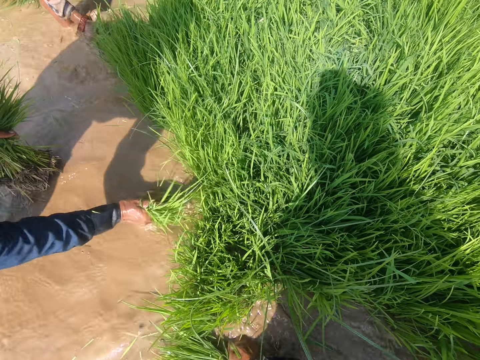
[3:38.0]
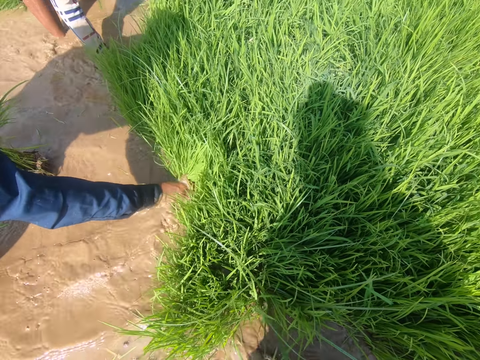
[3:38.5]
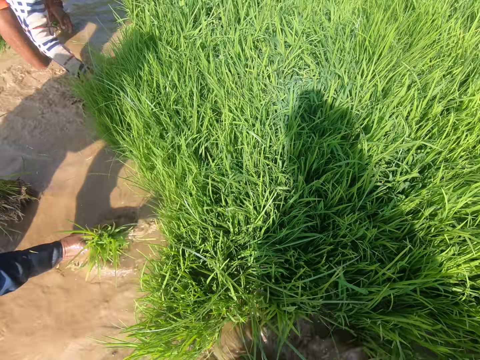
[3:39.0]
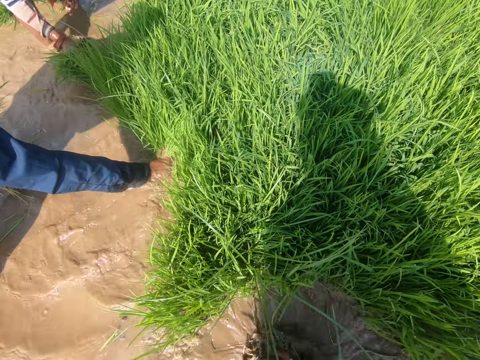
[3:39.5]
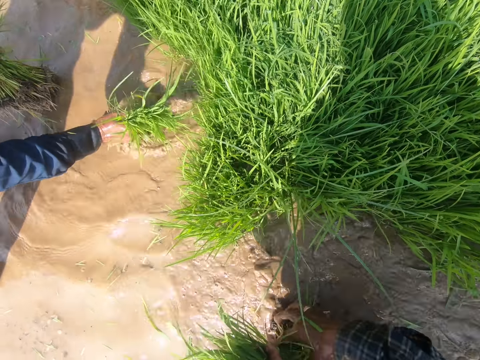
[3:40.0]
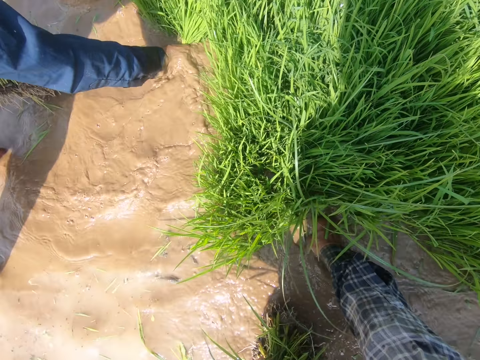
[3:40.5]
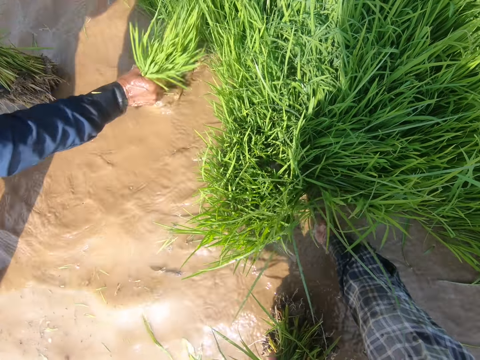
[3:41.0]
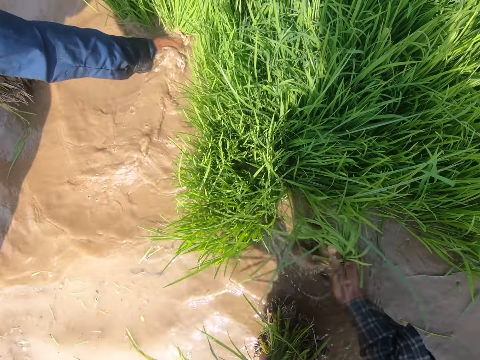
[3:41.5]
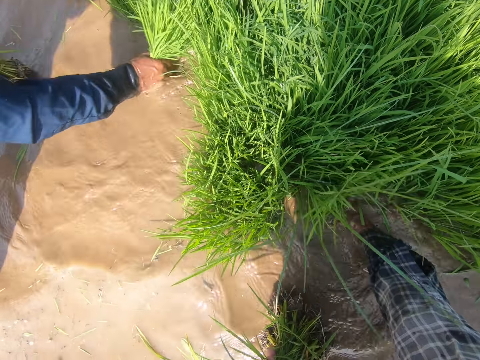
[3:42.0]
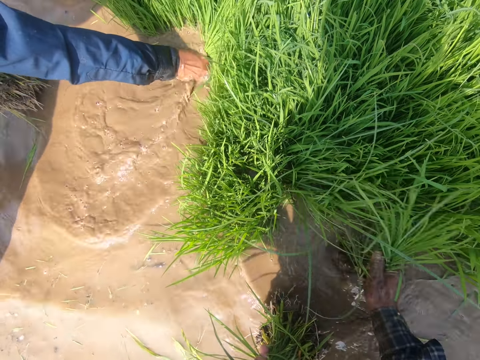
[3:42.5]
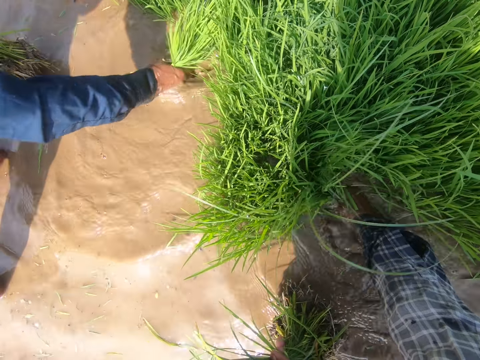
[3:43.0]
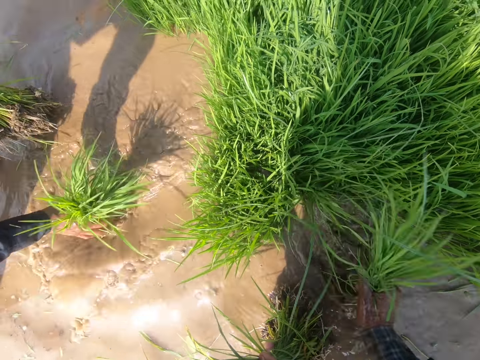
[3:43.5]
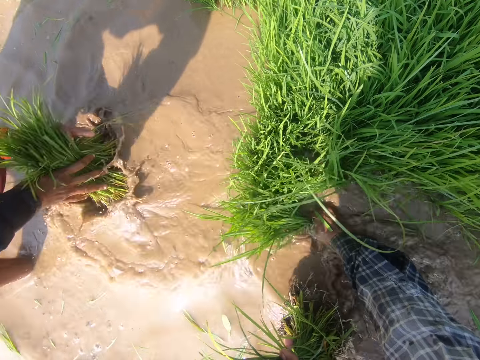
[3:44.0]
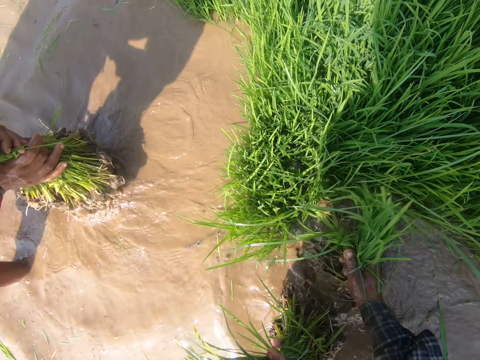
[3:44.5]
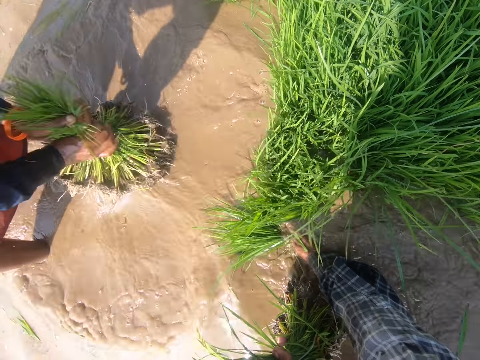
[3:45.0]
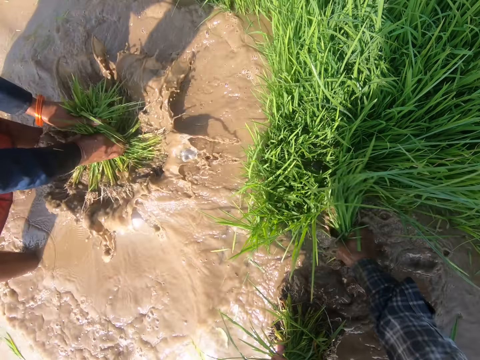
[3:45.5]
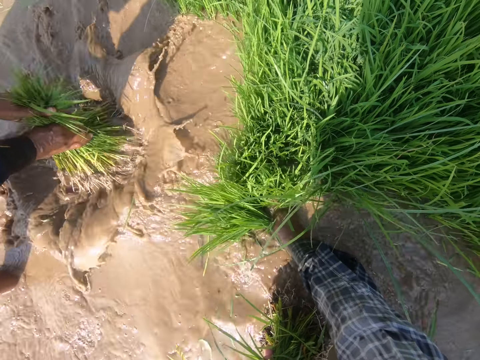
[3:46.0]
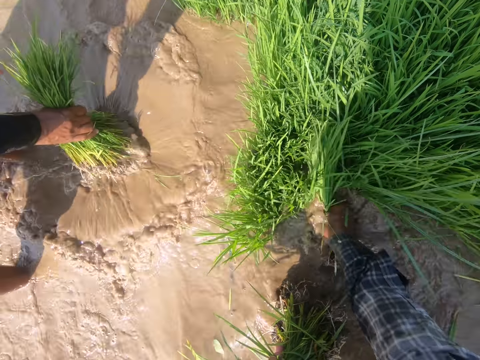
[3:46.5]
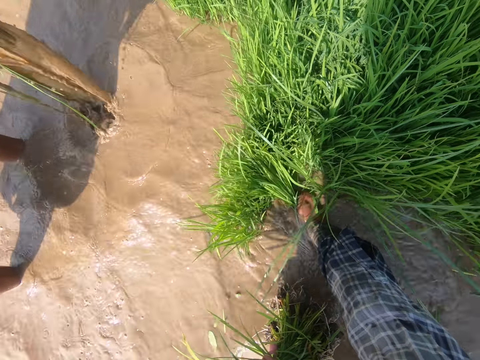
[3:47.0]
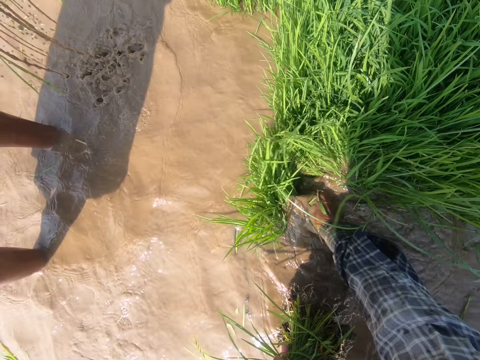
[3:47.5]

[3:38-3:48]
The camera wearer dialogues with a woman.

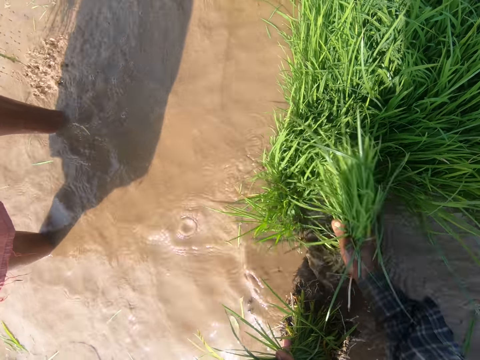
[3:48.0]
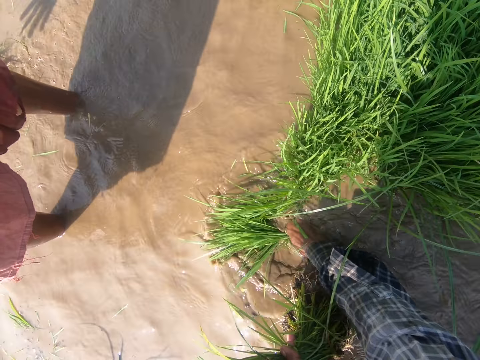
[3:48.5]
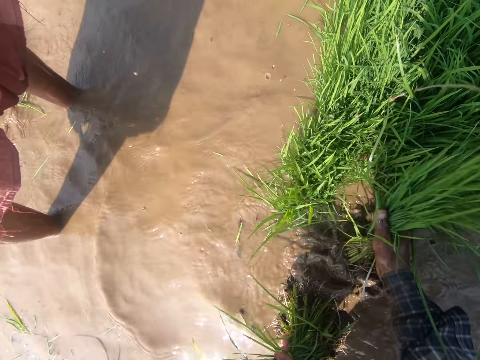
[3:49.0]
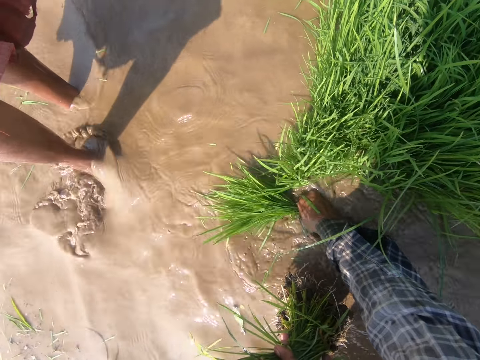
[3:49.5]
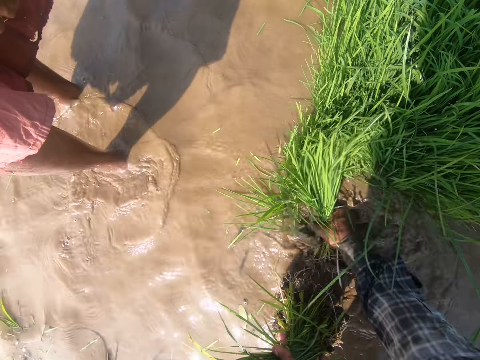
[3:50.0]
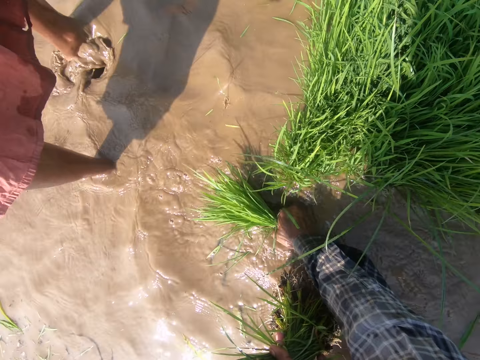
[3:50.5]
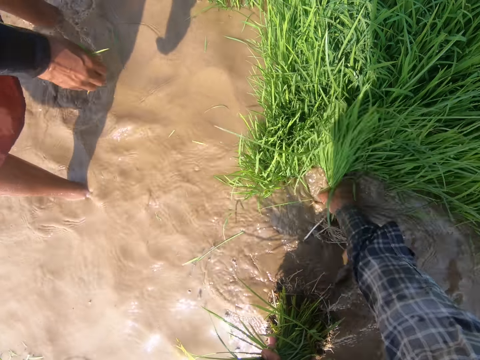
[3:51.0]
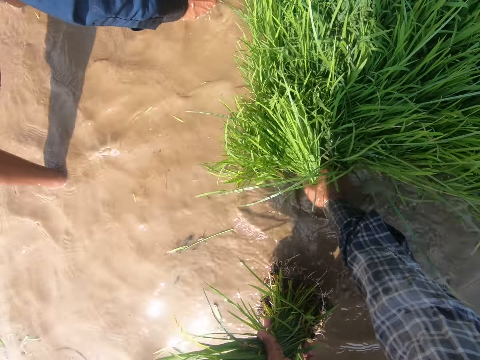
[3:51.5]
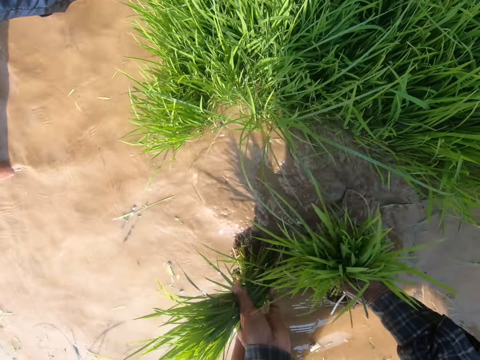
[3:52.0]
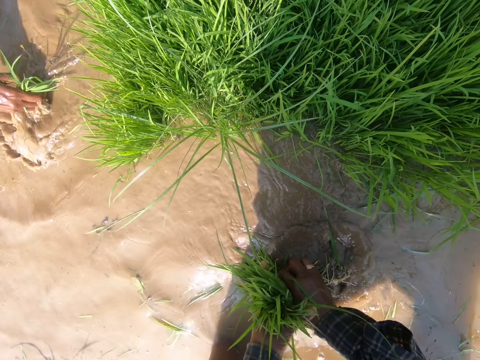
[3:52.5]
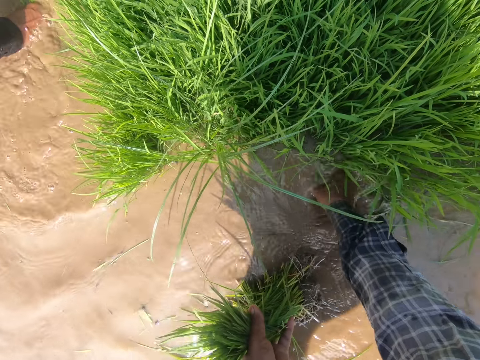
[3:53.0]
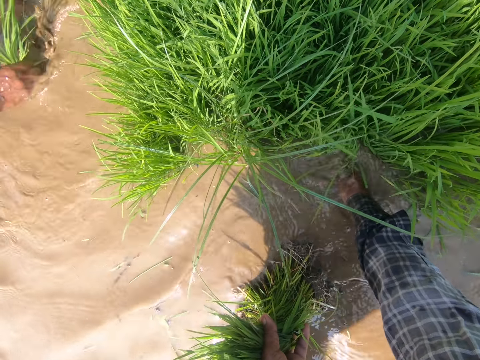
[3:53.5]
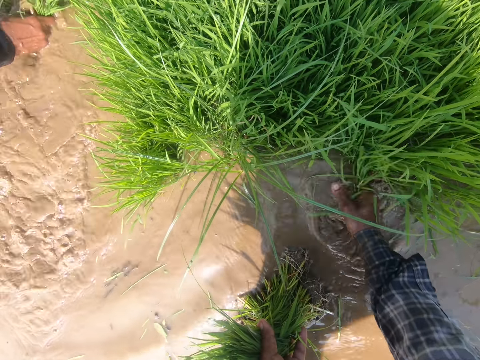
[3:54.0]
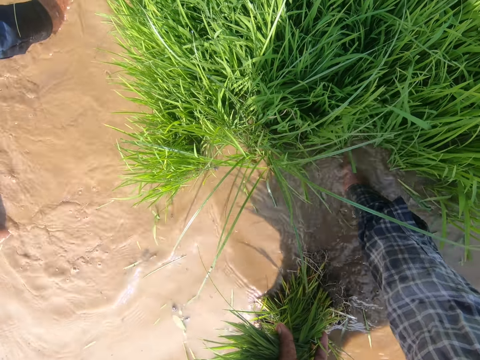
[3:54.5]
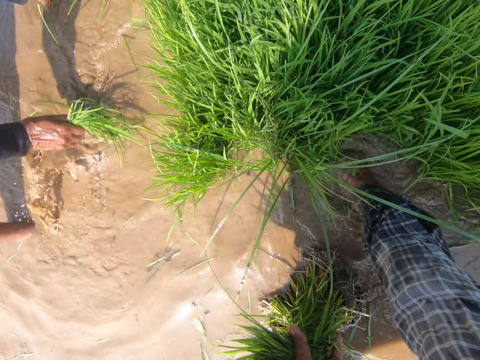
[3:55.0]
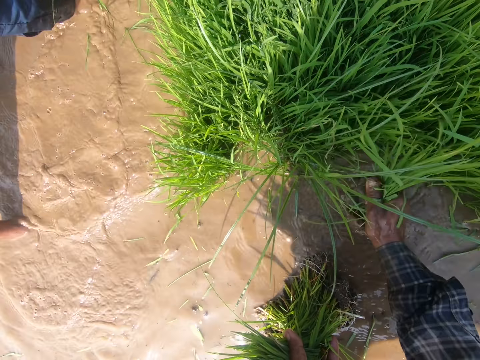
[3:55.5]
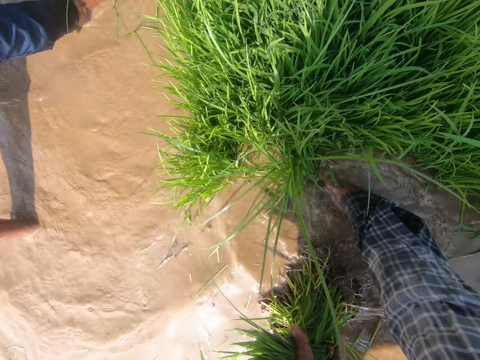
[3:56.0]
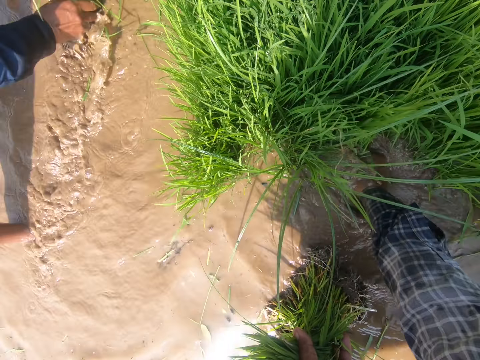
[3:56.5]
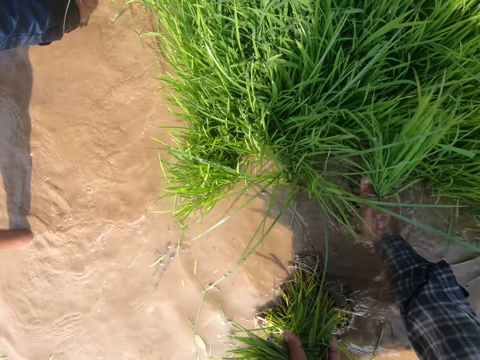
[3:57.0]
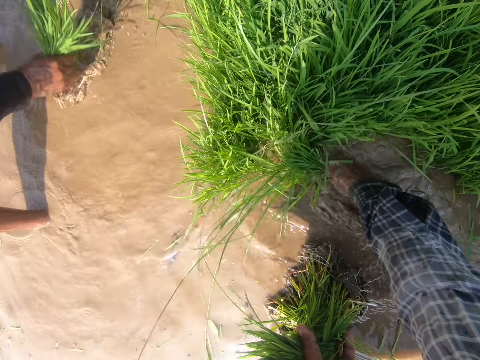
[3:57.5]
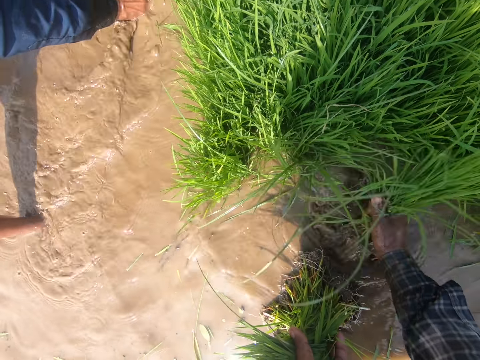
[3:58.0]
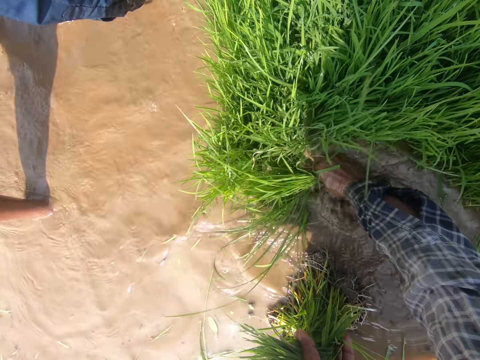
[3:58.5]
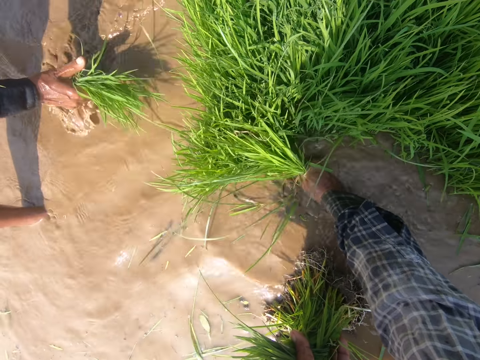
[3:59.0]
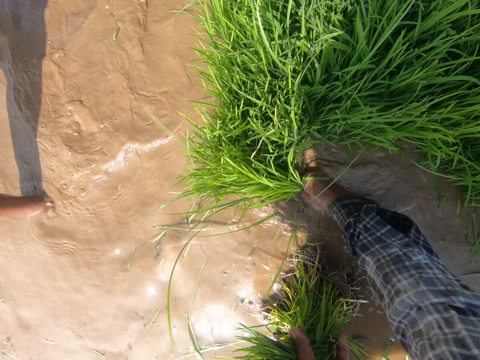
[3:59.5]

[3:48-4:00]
The camera wearer harvests rice. They dialogue with a woman. They transfer the rice plant to the left hand. They harvest the rice.

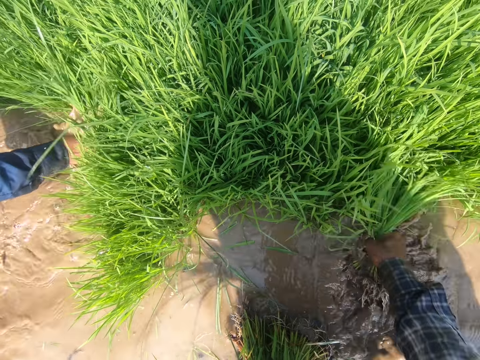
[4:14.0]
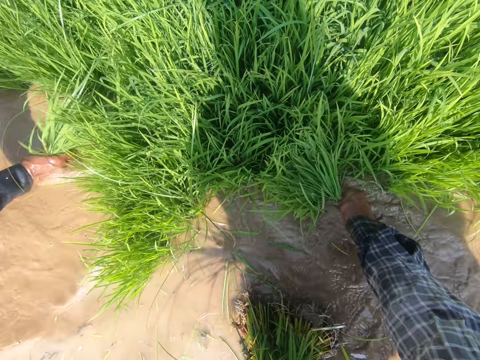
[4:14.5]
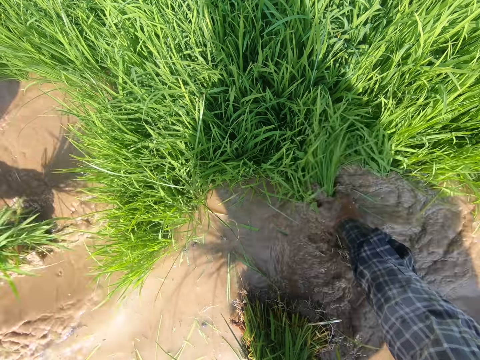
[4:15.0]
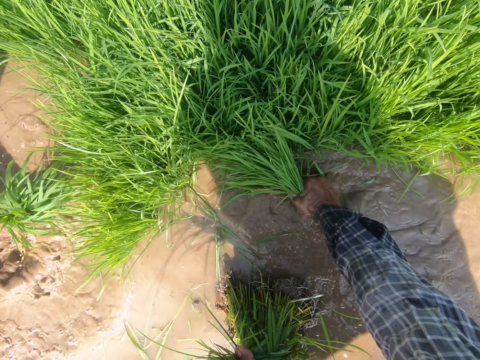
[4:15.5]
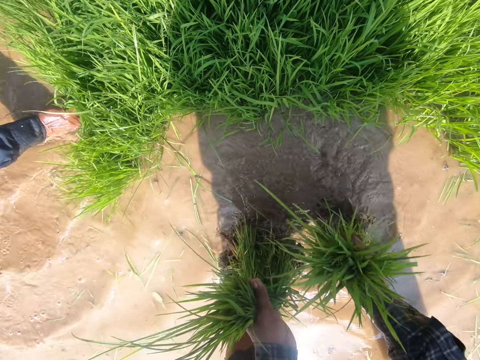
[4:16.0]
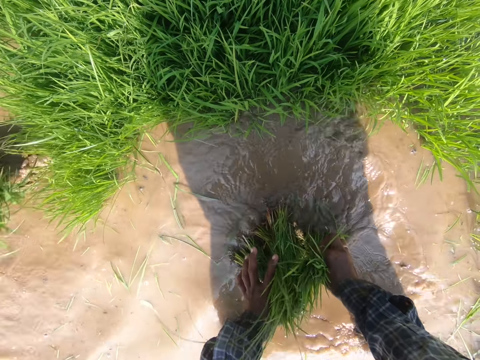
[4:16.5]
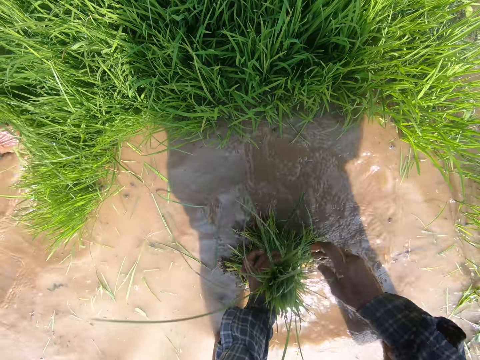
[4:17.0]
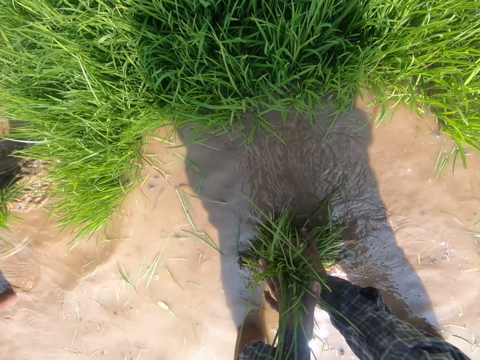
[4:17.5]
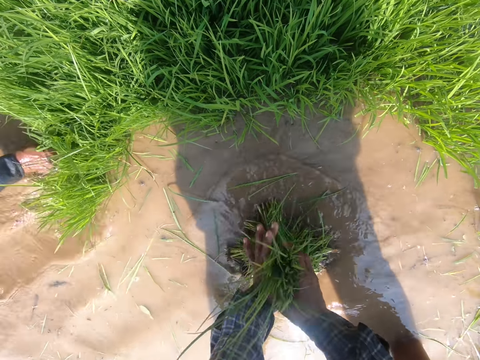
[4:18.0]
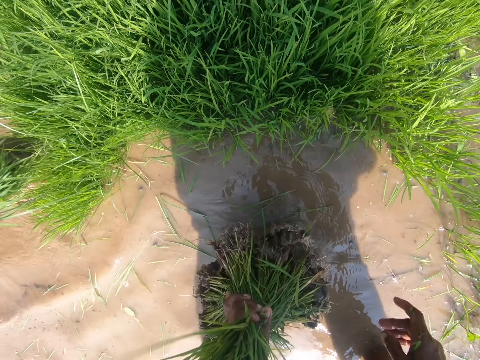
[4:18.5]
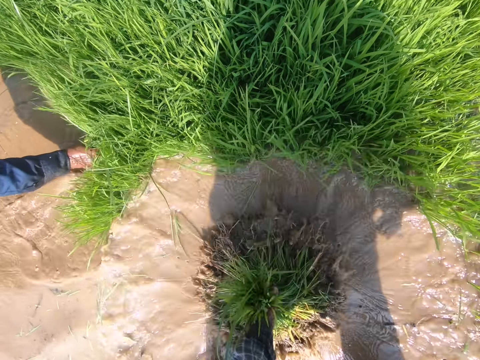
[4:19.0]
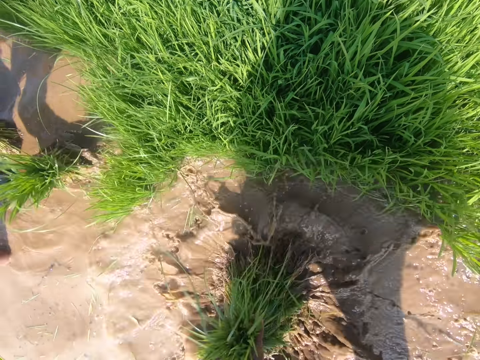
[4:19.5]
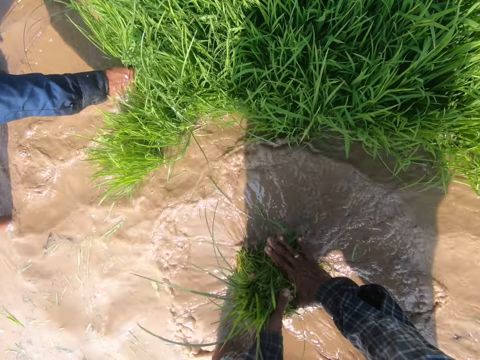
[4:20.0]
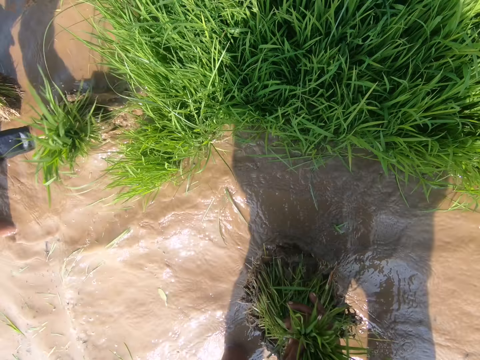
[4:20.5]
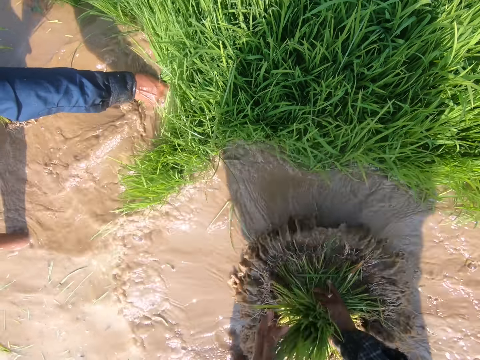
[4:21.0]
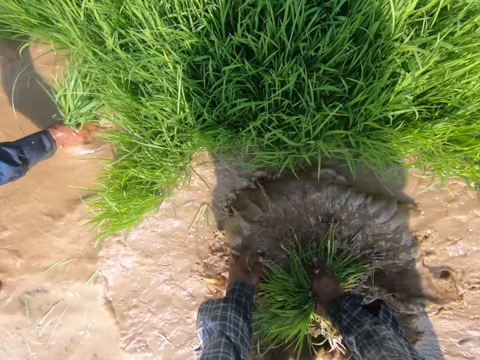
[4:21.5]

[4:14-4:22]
The camera wearer transfers the rice plant to the left hand. They wash rice in water.
